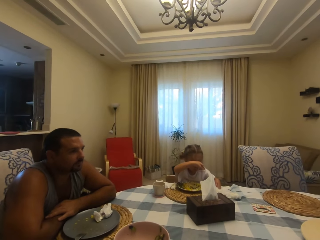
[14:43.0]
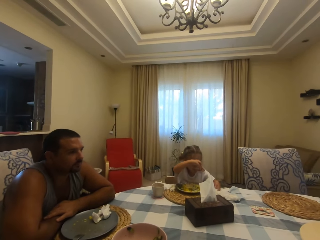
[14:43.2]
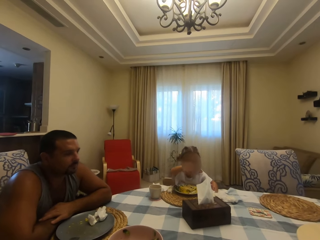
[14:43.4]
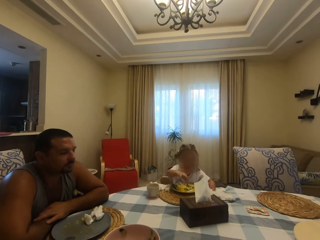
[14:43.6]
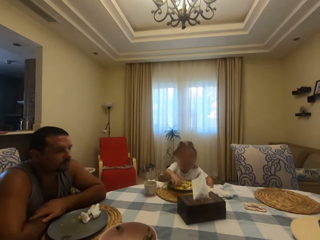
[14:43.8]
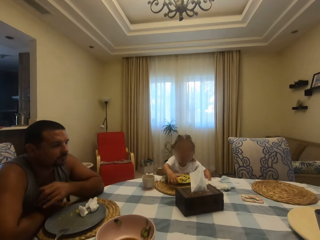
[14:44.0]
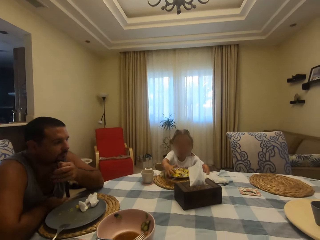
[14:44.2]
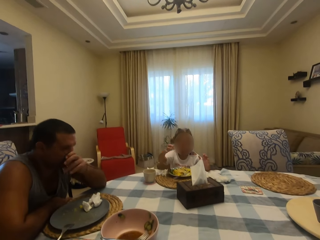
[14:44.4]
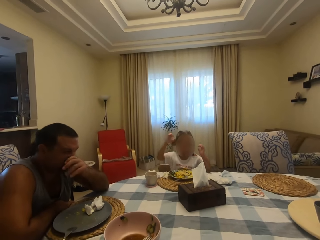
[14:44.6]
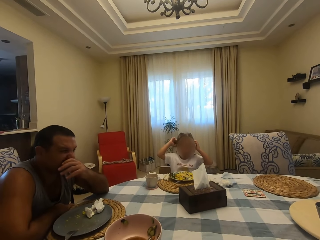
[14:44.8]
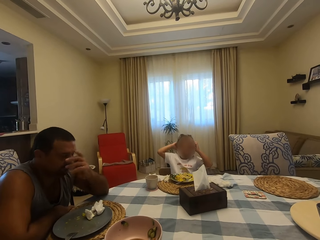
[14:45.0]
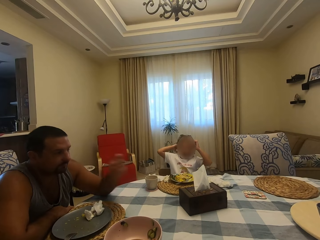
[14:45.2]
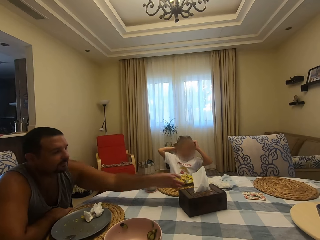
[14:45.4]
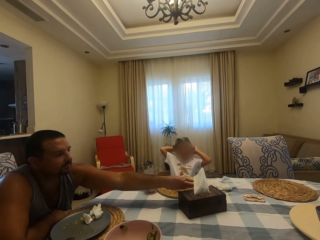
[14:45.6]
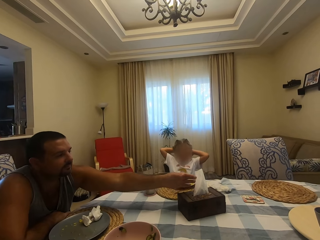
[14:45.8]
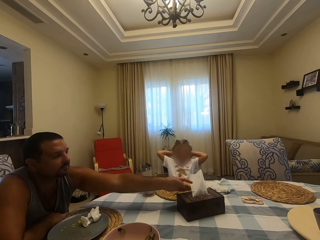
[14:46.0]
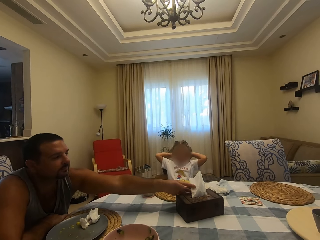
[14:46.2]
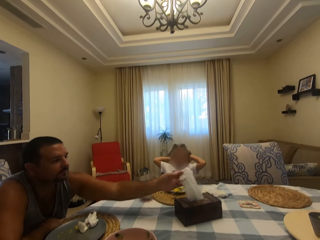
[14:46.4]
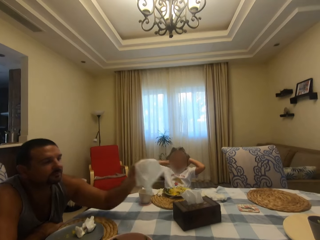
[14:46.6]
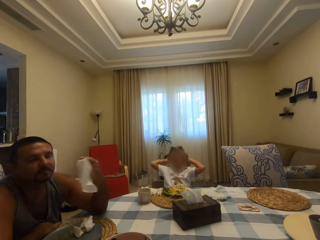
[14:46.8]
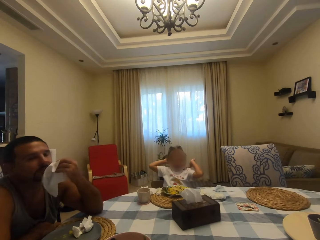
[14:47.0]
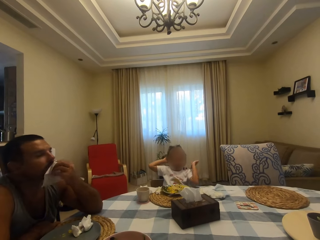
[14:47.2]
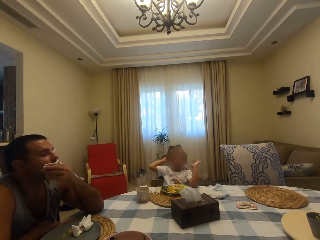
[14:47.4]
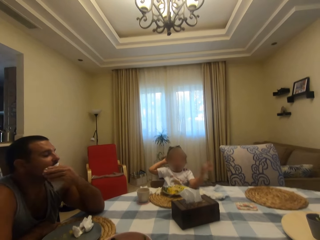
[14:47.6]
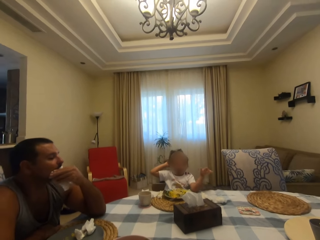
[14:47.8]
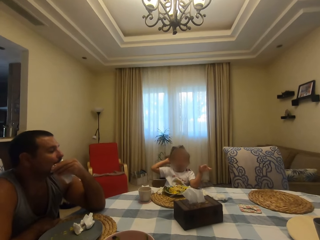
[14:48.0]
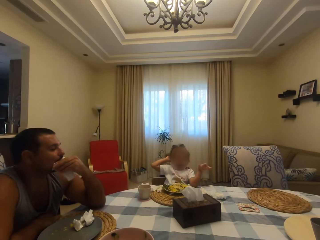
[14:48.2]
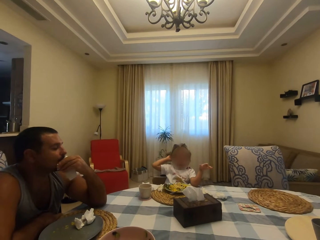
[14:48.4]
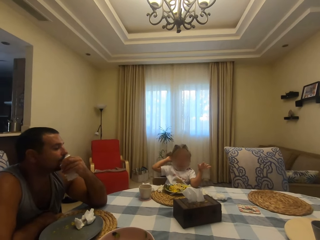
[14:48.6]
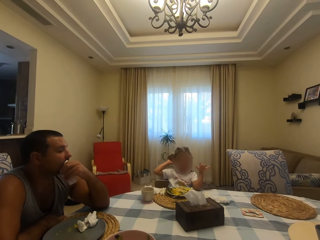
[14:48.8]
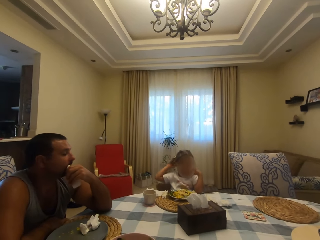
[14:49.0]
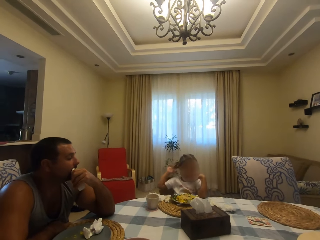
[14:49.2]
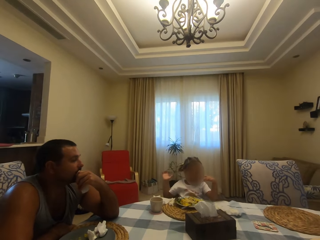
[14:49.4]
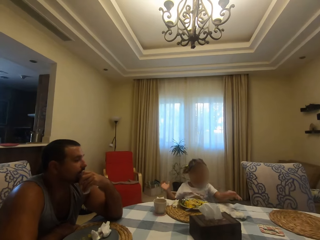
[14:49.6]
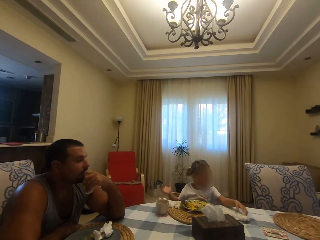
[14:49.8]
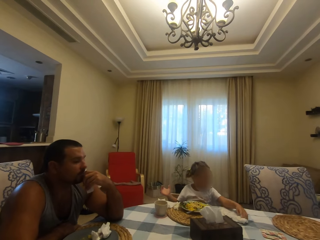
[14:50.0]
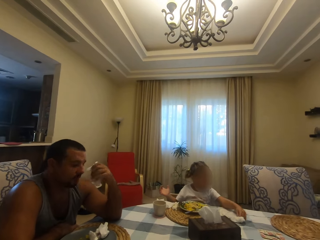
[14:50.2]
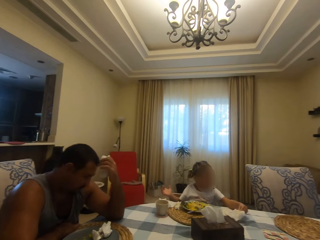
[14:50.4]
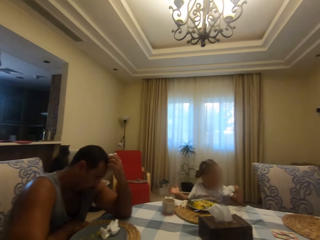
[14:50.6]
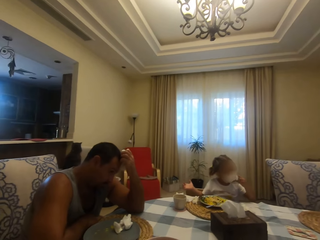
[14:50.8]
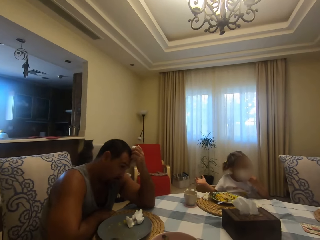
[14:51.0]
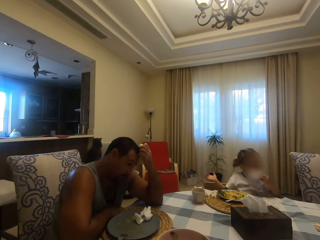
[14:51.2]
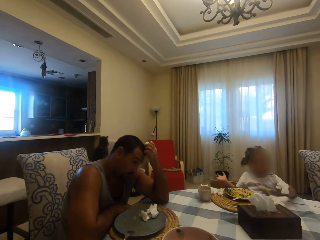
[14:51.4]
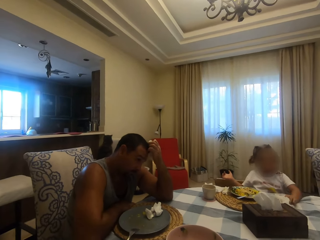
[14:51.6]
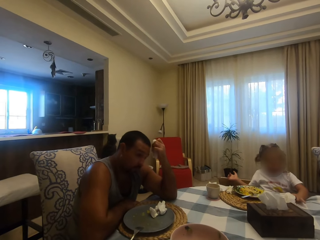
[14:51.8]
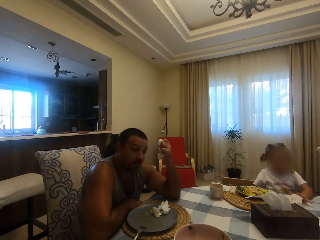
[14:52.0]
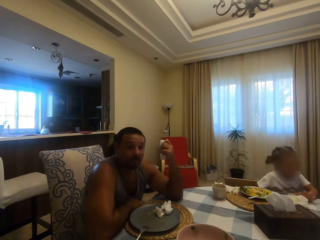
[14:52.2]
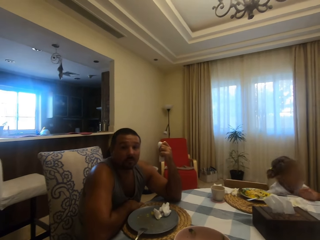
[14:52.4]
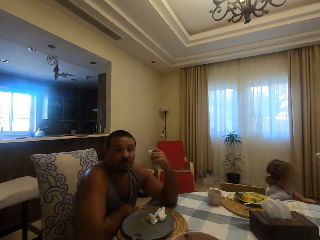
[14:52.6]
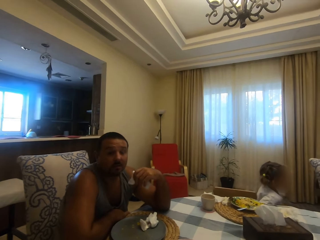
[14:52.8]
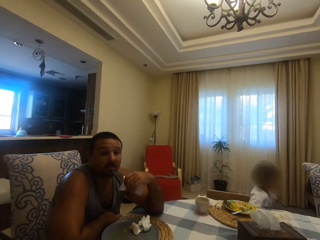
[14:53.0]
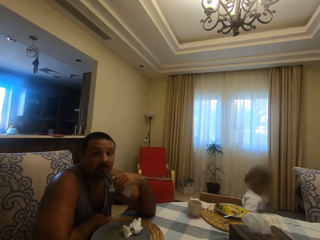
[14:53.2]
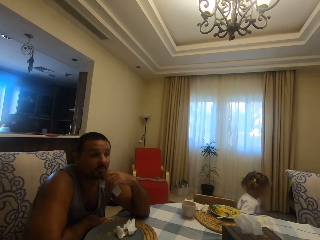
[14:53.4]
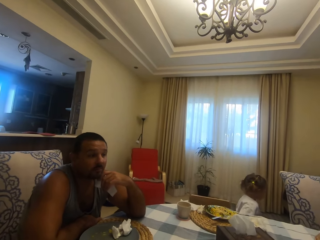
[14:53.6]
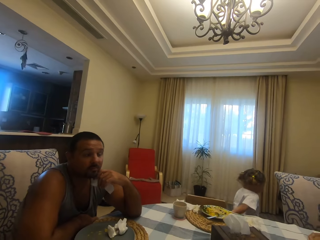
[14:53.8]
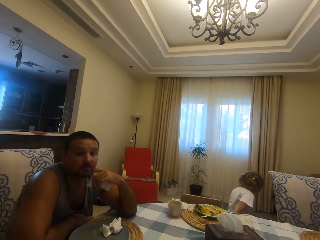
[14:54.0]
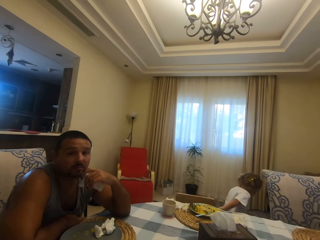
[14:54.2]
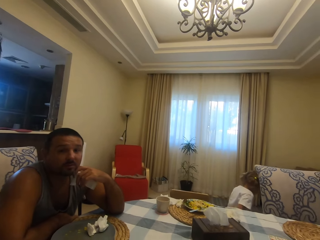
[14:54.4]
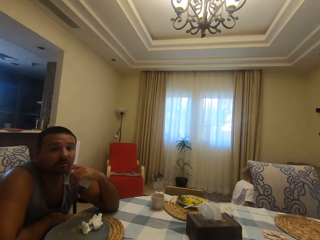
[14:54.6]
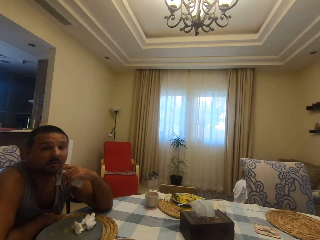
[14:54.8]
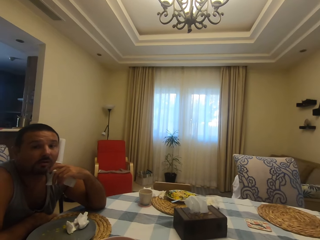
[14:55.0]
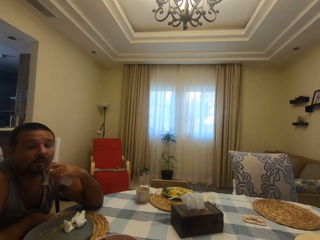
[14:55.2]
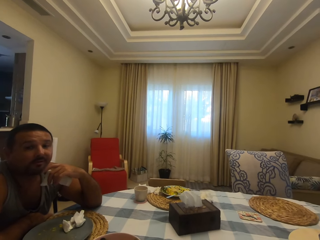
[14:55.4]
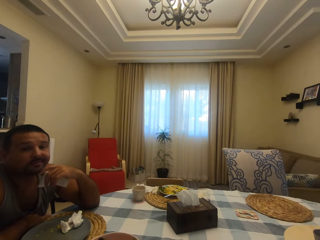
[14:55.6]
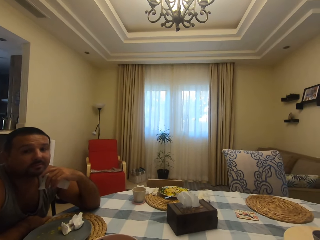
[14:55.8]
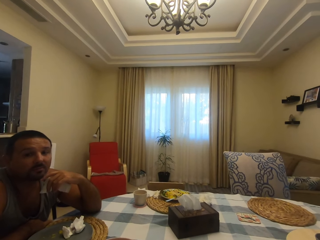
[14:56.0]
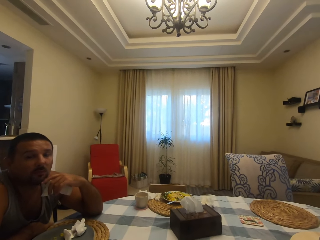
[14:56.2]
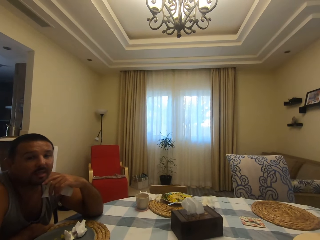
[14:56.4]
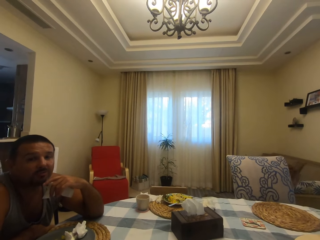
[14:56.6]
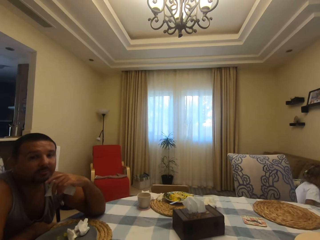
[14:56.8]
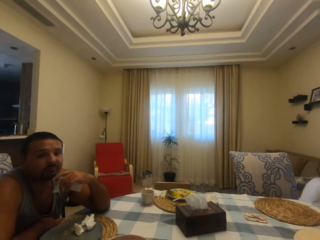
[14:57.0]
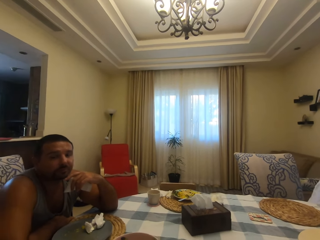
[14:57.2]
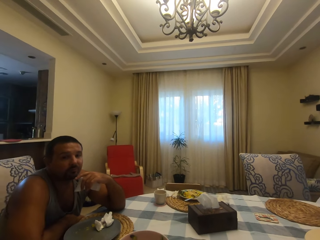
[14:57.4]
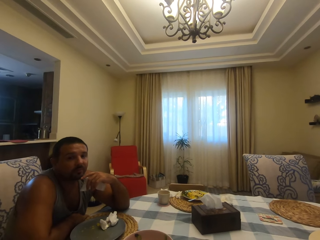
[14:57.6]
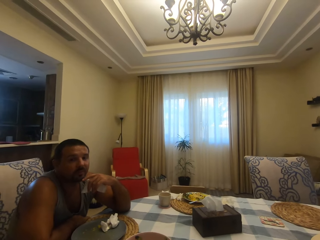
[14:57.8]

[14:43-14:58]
The camera wearer speaks to a man. A person eats food. The man moves his hands. The man picks up a serviette. The person speaks to the camera wearer. A child does something. The man wipes his mouth. The person speaks to the camera wearer again. The camera wearer speaks to the man. The child picks up a serviette, wipes her mouth with the serviette and drops the serviette. The camera wearer speaks to the man again. The man looks at the camera wearer and speaks to the camera wearer. The camera wearer speaks to the man. The child walks away.

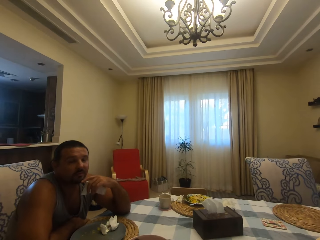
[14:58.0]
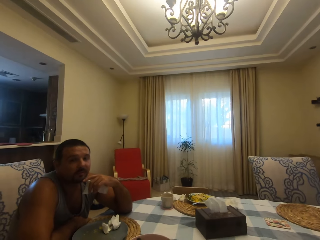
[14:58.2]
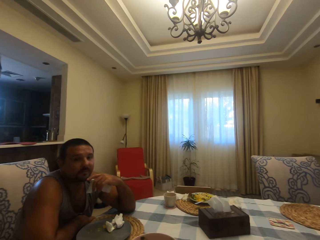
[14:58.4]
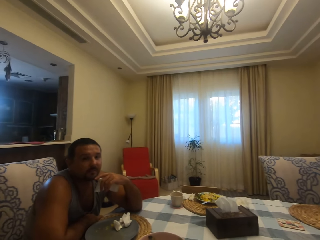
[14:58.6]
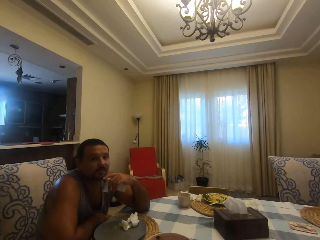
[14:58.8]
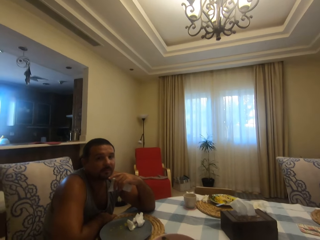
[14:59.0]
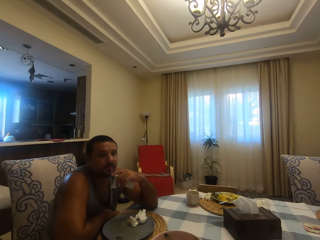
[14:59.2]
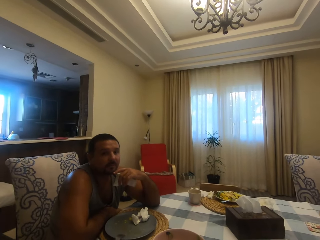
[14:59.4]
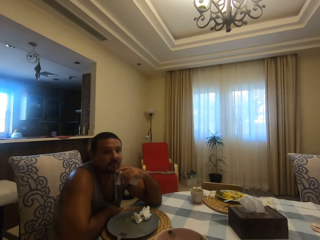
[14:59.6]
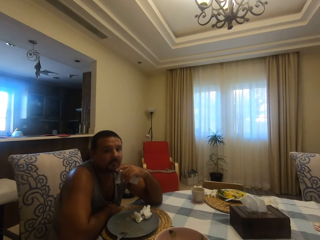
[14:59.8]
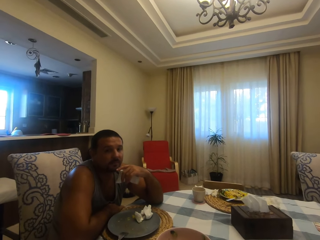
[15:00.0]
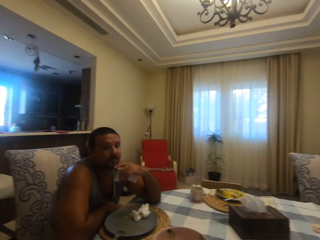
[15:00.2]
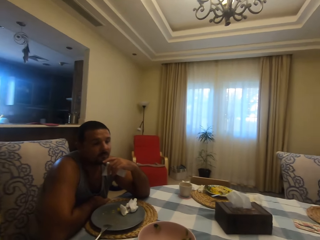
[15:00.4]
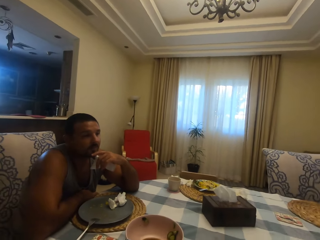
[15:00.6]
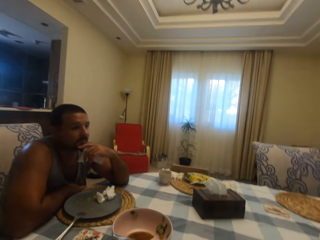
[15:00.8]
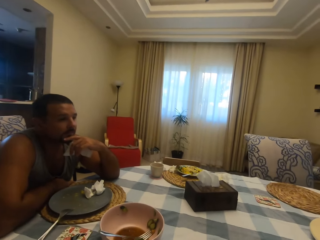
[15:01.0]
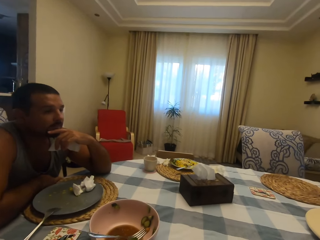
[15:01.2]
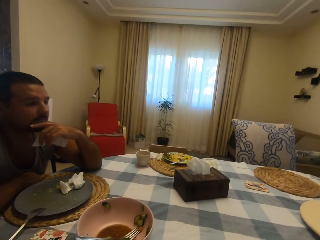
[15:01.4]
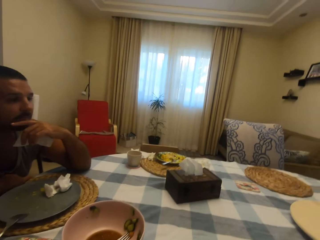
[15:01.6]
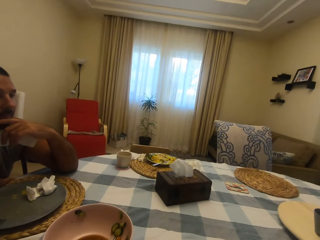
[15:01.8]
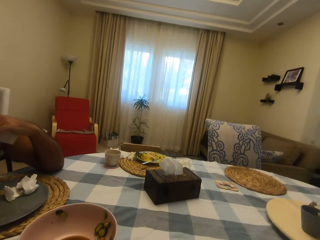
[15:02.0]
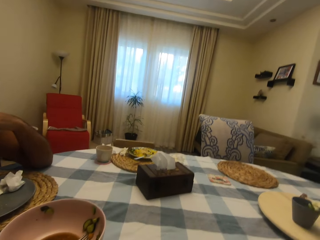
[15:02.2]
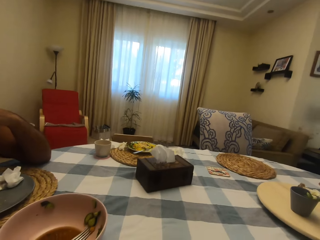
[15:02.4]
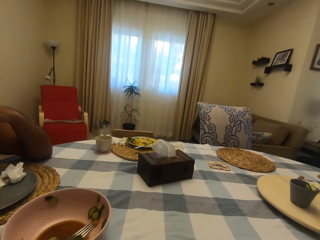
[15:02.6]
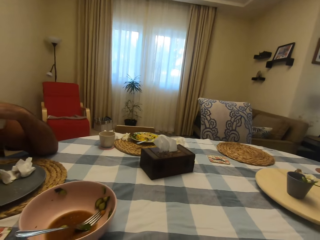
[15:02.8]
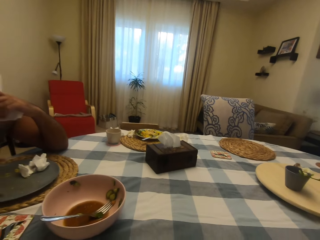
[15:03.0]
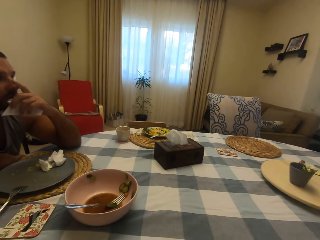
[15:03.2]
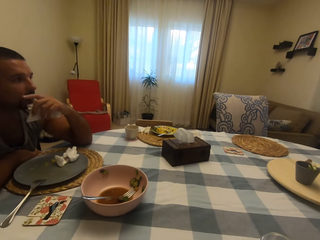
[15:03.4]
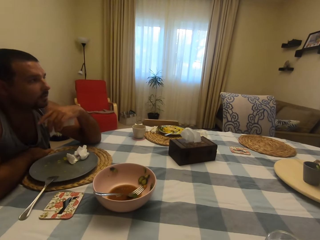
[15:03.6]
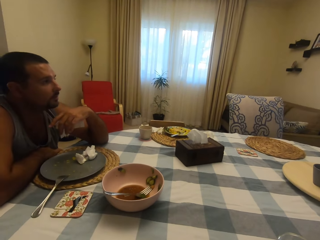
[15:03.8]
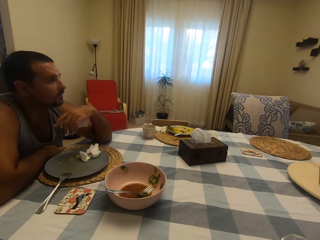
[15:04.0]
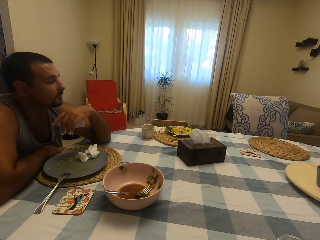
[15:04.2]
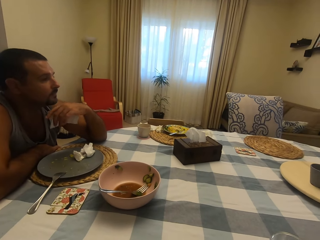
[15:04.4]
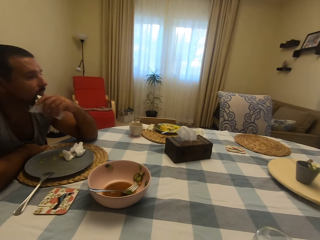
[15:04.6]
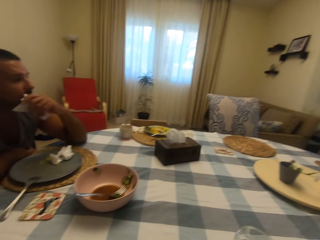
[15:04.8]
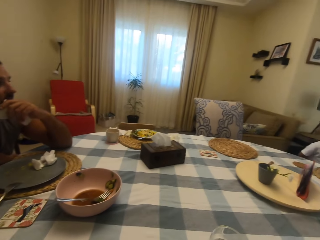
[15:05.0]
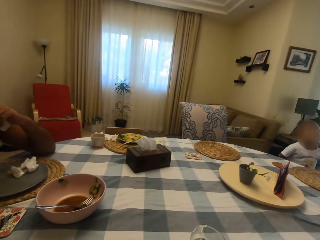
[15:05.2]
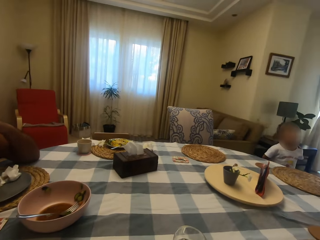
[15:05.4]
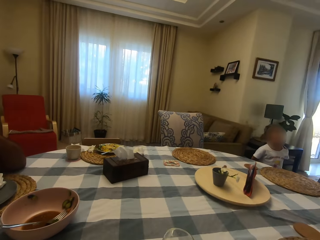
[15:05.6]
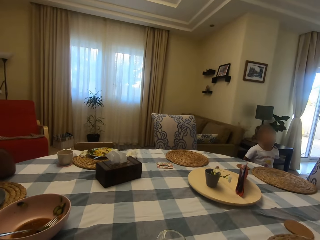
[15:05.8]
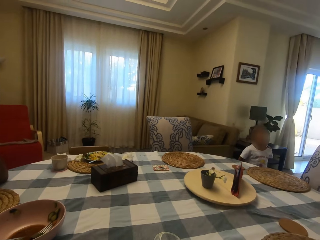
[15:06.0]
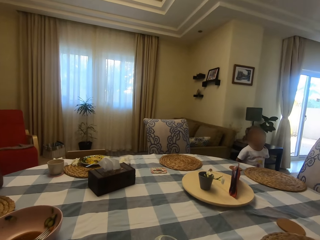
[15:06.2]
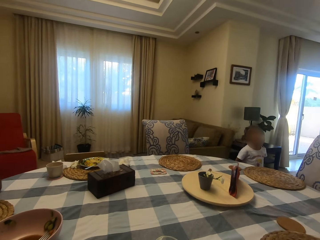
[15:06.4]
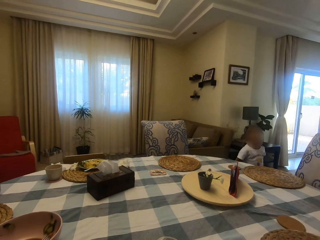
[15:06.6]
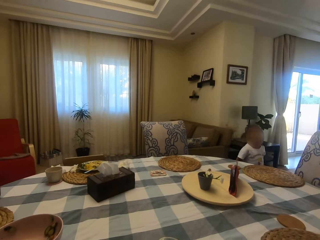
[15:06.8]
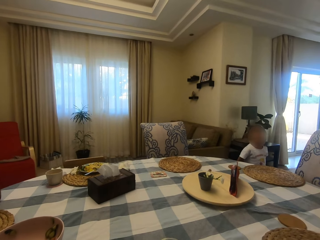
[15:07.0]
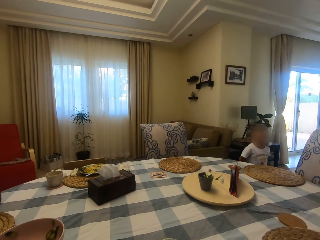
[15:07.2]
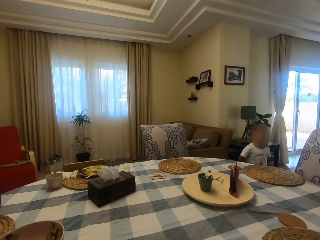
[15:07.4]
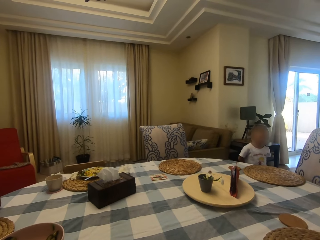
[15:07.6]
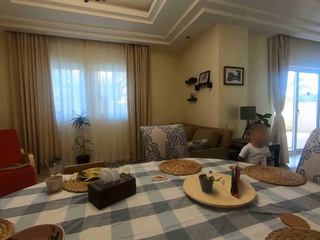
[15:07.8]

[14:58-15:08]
The camera wearer looks around. A person speaks to the camera wearer. A man speaks to the camera wearer. The man moves his hands. A child converses with her parents. The camera wearer looks at the man. The man speaks to the camera wearer. The camera wearer looks around.
